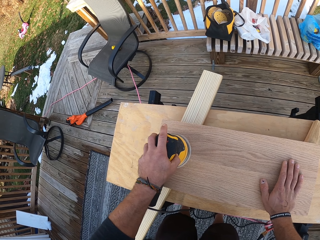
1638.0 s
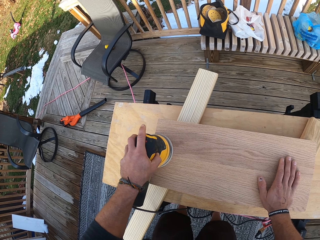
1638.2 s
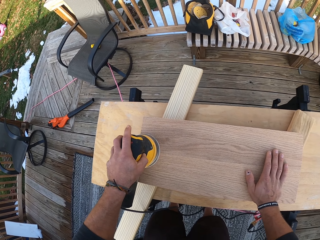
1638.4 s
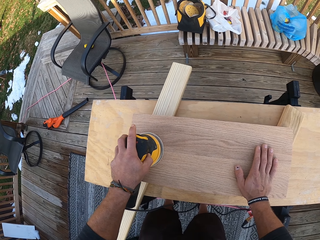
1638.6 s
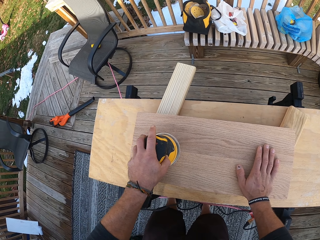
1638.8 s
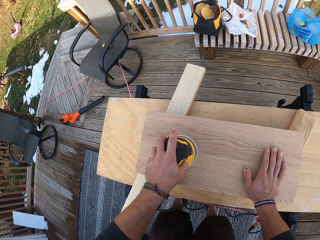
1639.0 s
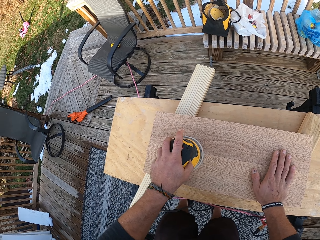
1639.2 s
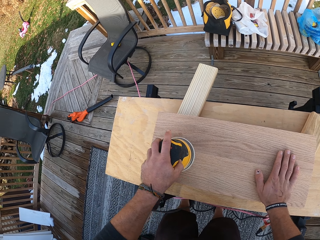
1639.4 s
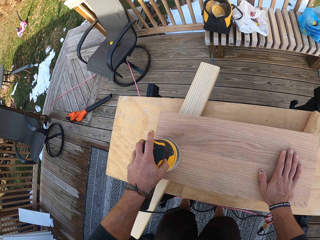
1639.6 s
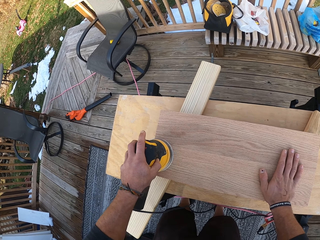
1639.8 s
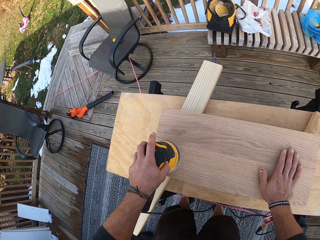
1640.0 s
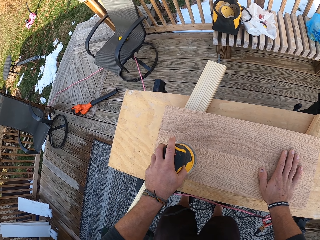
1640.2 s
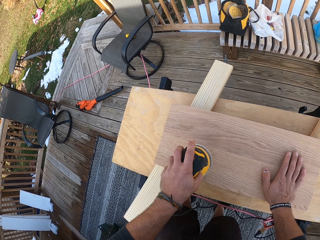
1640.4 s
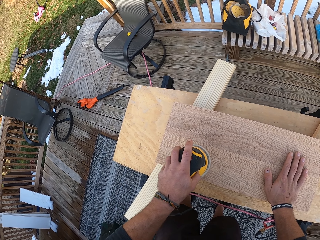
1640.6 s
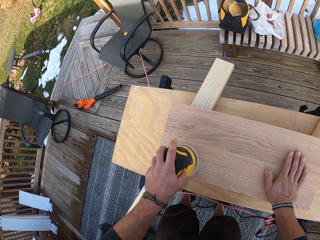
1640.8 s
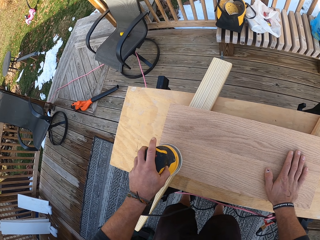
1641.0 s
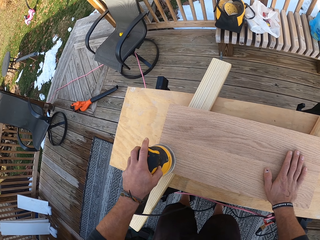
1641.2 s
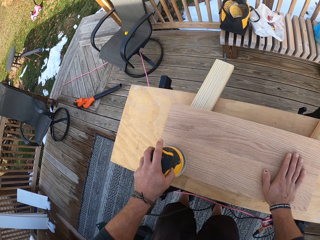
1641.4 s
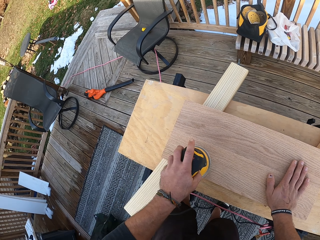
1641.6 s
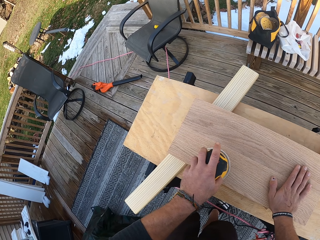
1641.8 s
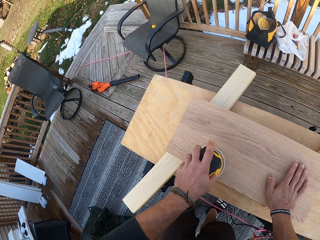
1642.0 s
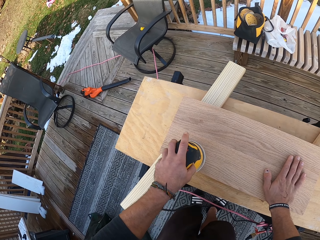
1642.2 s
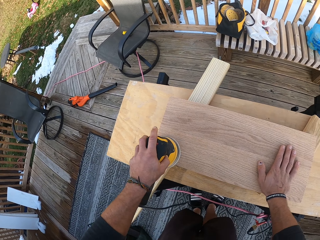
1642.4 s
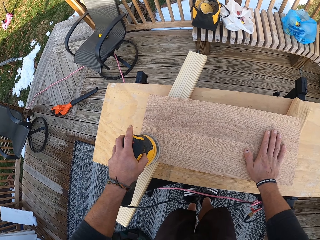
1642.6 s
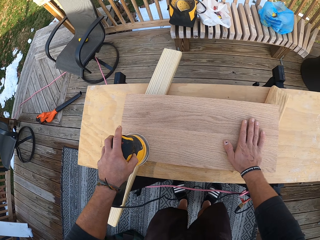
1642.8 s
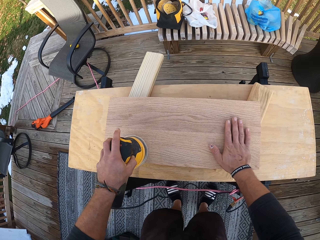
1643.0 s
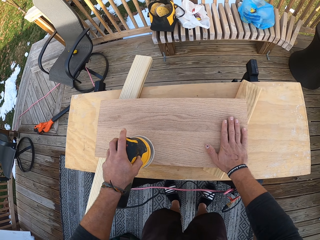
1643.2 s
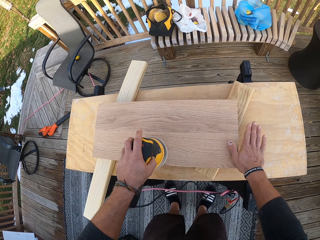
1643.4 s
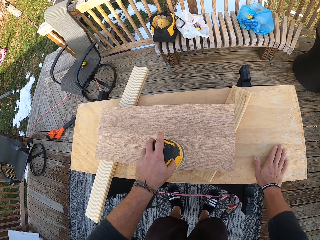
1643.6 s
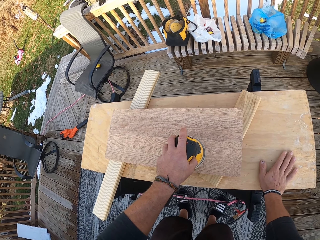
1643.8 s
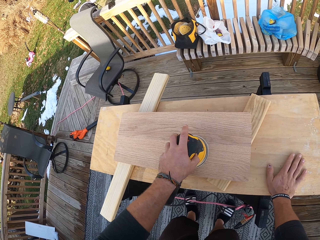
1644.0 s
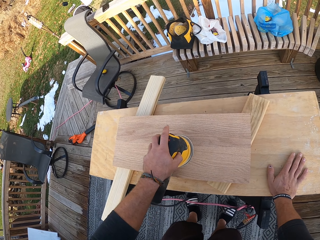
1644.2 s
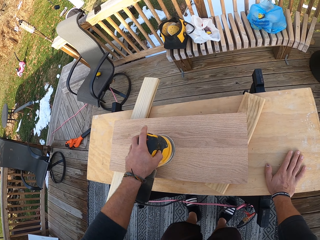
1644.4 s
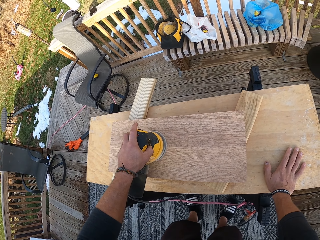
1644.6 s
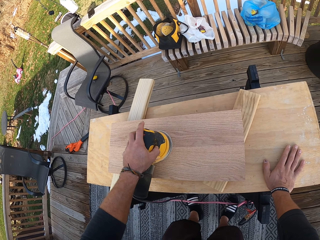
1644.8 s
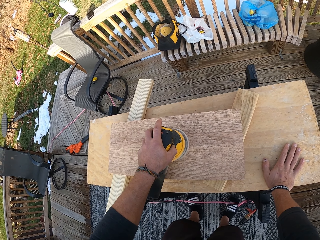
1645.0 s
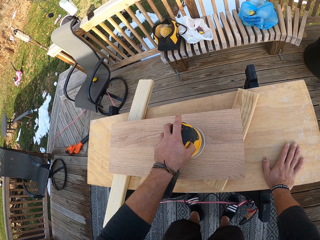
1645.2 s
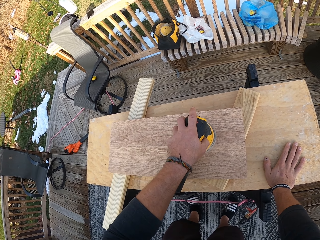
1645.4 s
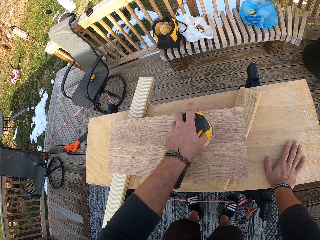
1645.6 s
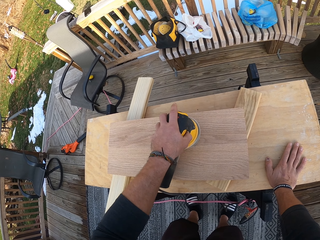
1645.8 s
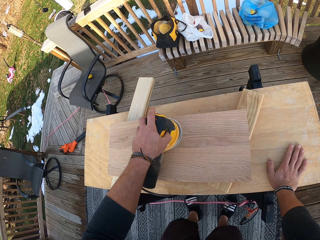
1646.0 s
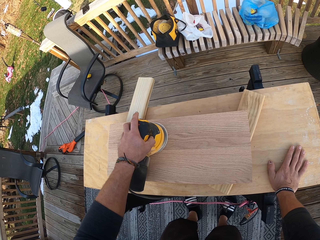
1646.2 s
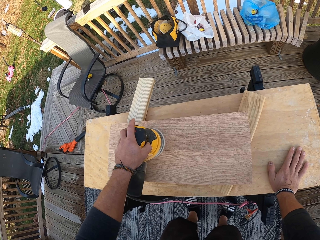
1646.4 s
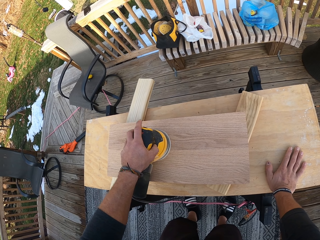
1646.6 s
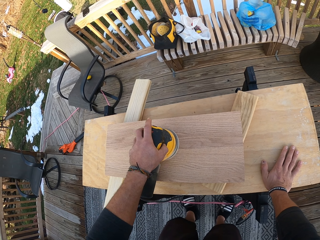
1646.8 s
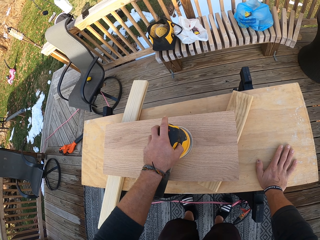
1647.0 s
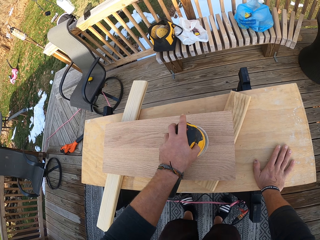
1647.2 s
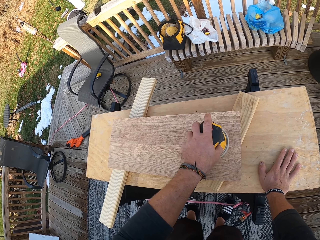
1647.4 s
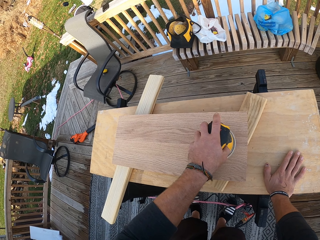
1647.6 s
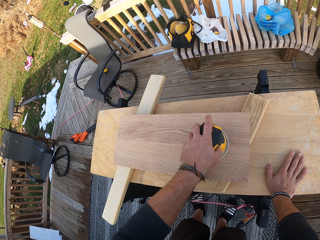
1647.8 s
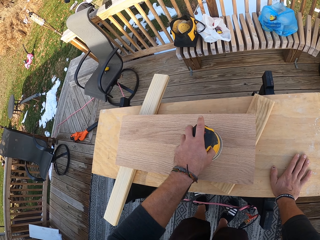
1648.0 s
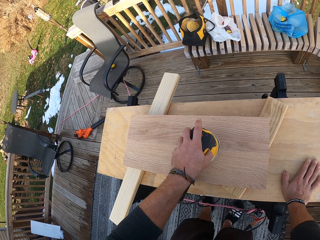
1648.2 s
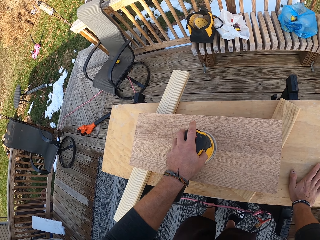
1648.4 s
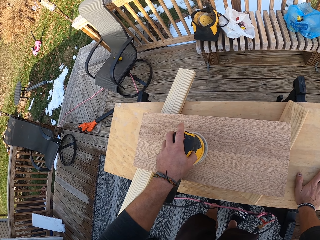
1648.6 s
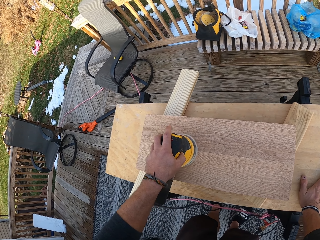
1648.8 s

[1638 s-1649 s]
The camera wearer slides his right hand off the wooden piece. He places his right hand on the workbench.

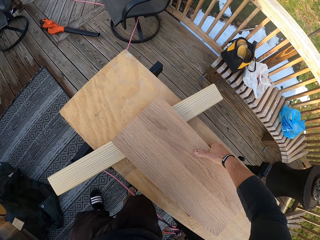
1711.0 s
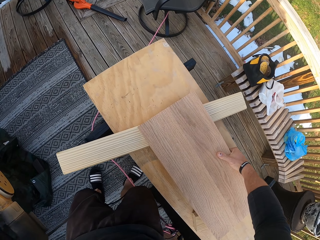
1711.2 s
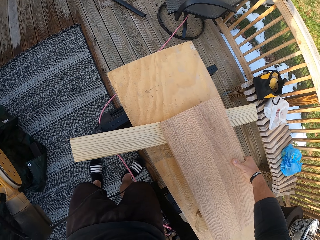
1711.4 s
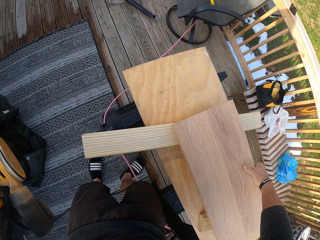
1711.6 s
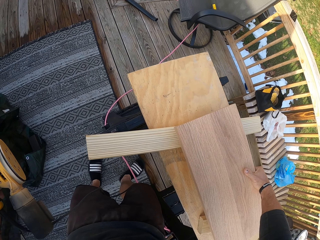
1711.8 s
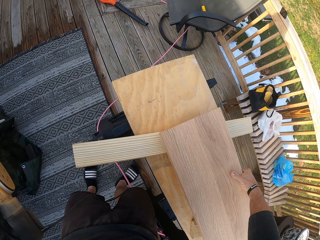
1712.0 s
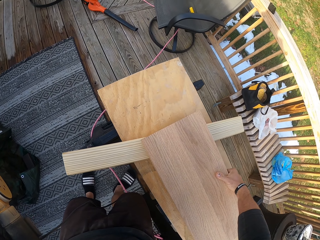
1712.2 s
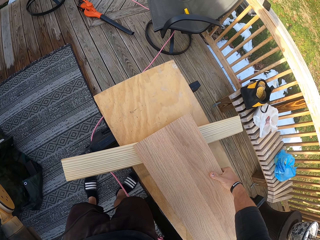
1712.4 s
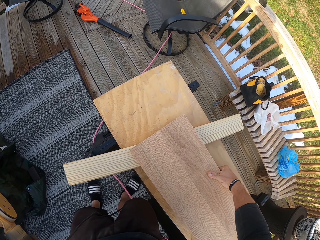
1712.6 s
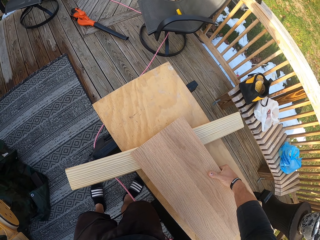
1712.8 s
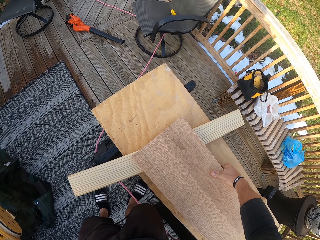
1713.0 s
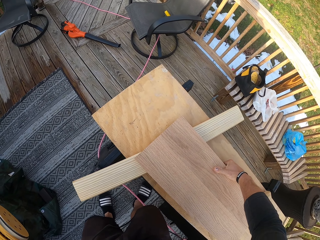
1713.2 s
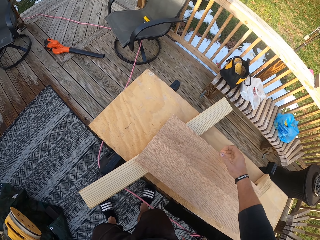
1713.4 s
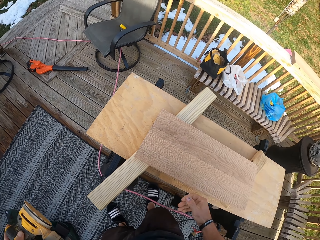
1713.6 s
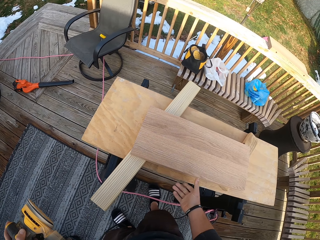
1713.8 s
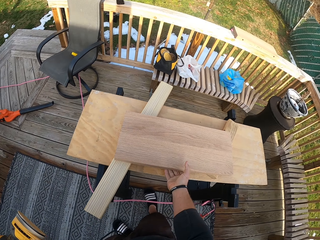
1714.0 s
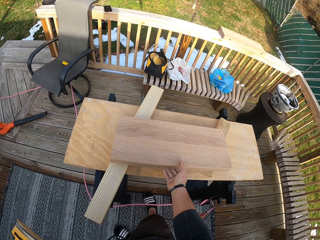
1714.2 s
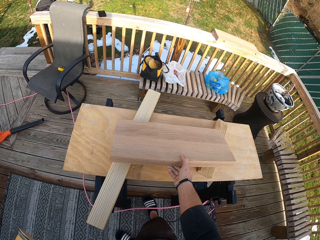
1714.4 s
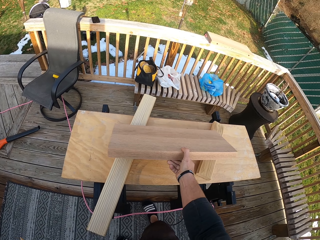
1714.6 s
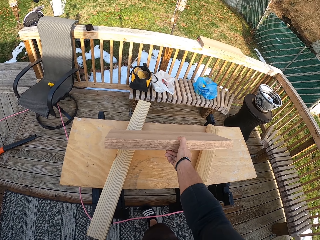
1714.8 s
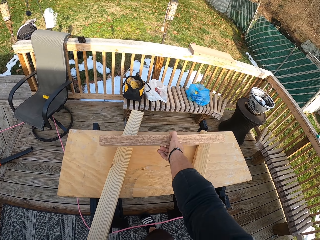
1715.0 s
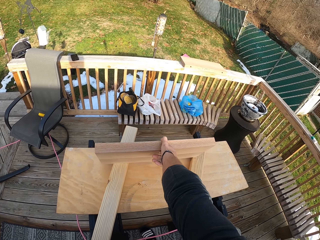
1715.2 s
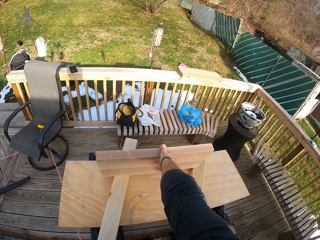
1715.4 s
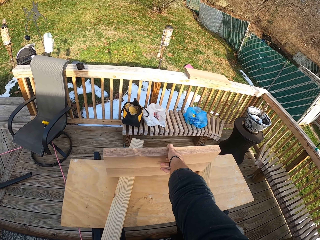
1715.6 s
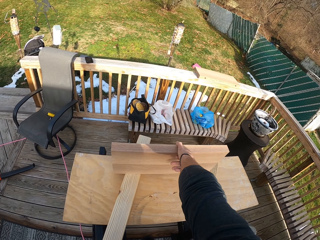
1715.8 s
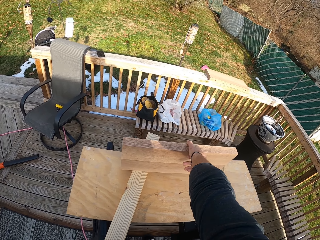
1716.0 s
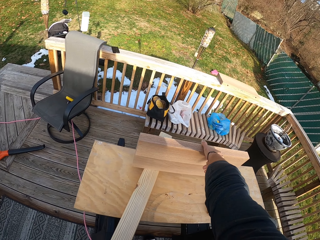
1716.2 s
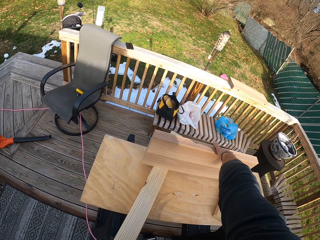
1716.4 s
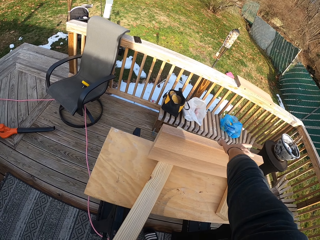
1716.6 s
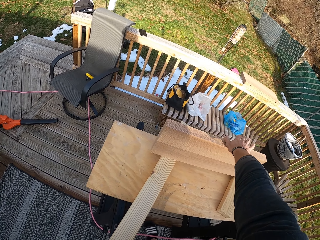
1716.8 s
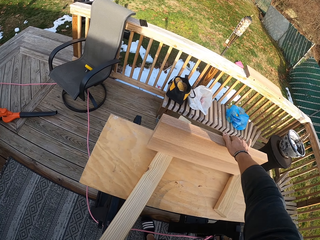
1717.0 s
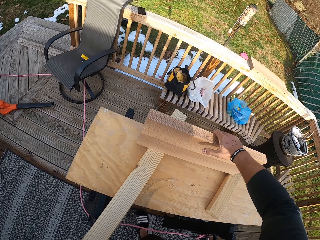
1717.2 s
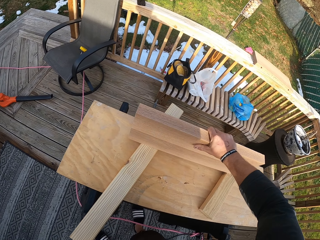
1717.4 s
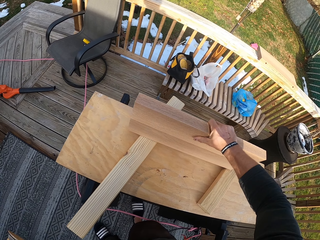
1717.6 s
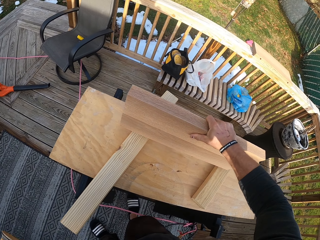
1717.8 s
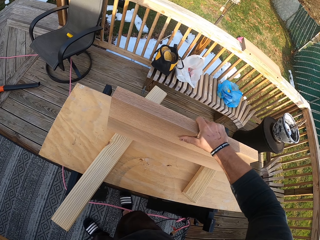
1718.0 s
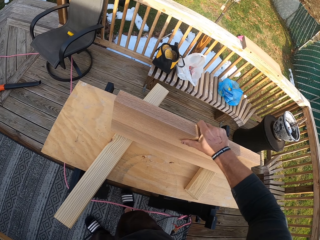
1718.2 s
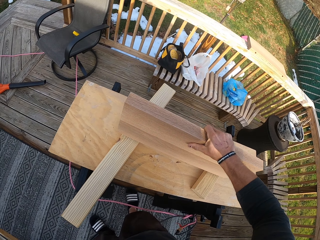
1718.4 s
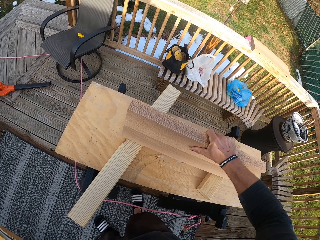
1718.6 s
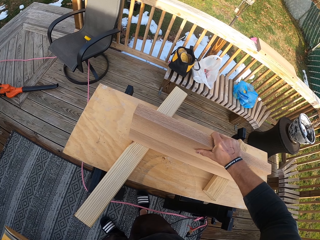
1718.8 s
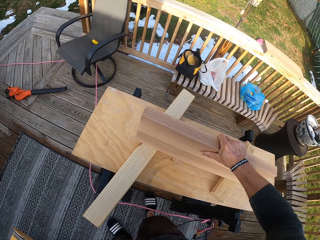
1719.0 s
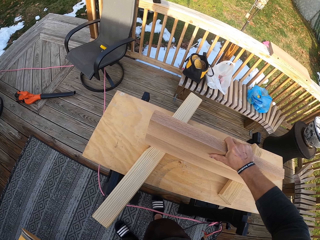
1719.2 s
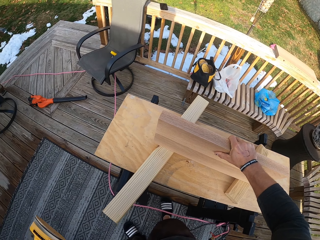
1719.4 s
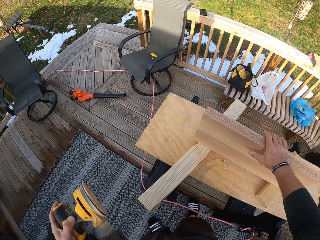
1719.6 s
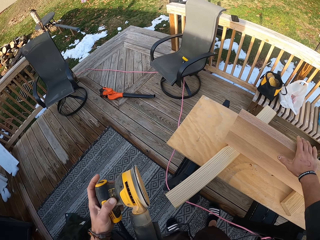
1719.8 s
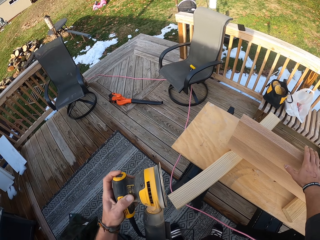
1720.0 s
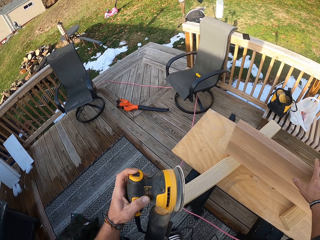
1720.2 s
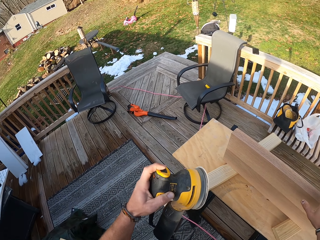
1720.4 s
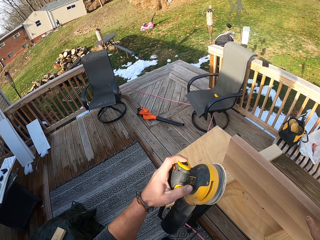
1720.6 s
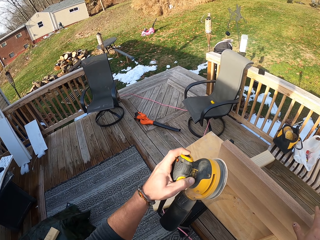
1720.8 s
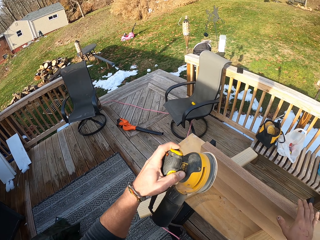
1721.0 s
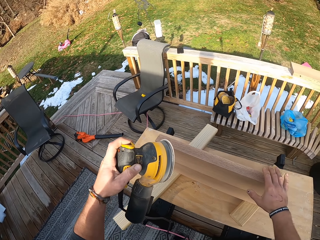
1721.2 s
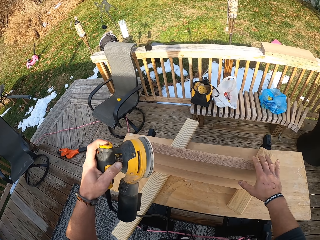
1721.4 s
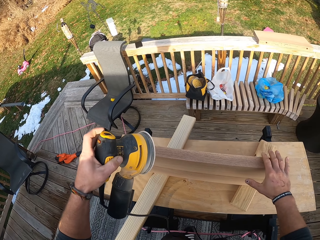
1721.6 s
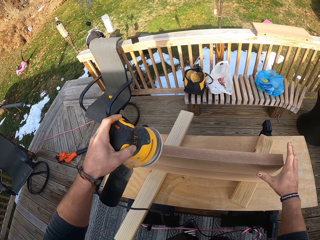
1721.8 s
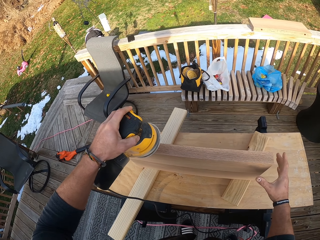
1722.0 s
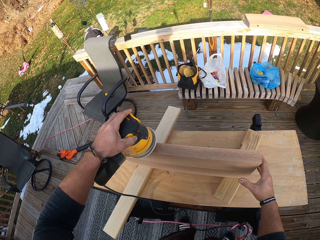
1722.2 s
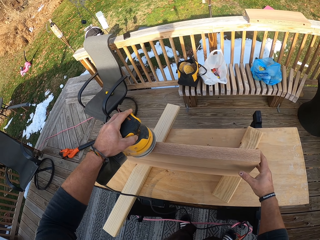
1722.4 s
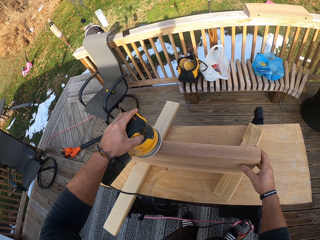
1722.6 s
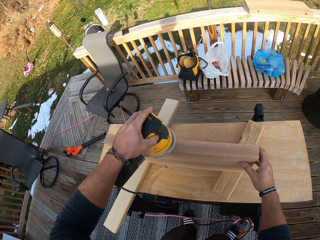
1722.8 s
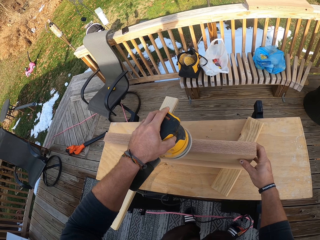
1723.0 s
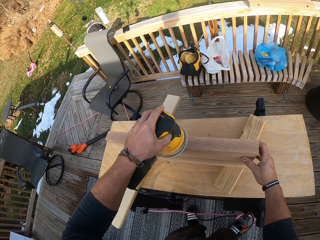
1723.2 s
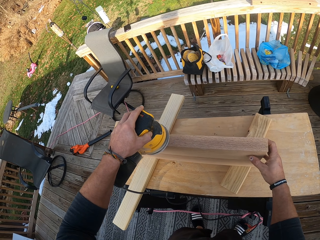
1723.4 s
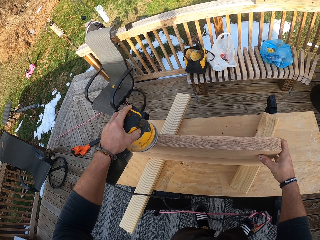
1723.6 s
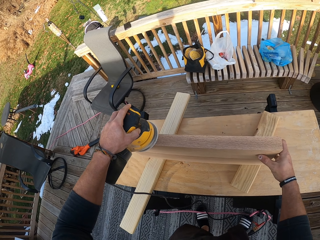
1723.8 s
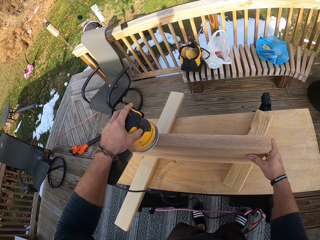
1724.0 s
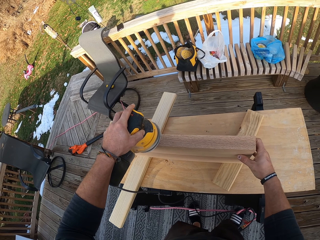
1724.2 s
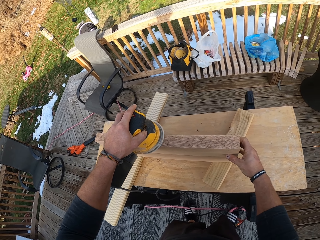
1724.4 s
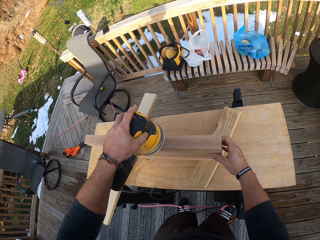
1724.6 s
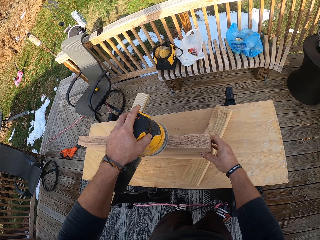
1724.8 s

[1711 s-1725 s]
The camera wearer holds the wood. He lifts the wooden piece on the workbench with his right hand. He turns the wood on one side. He lifts the wooden piece off the workbench with his right hand. He drops the wooden piece on the workbench with his right hand. He removes his right hand from the wooden piece. He holds the wooden piece with his right hand. He polishes the edge of the wooden piece with the polisher in his left hand.
